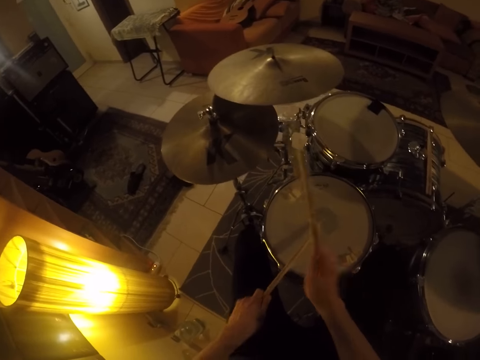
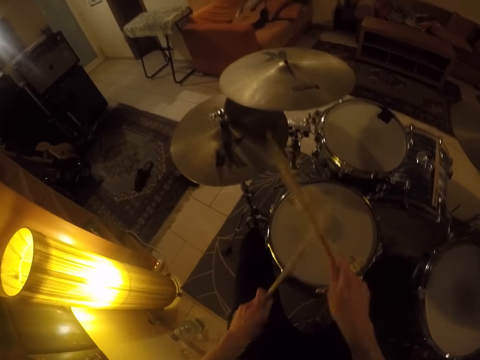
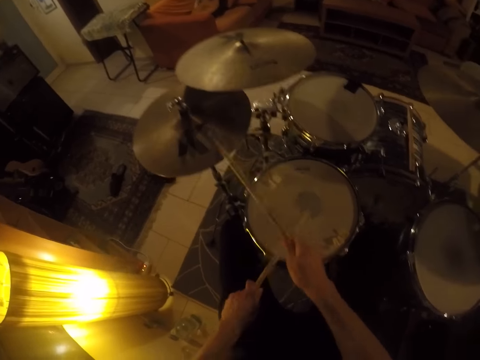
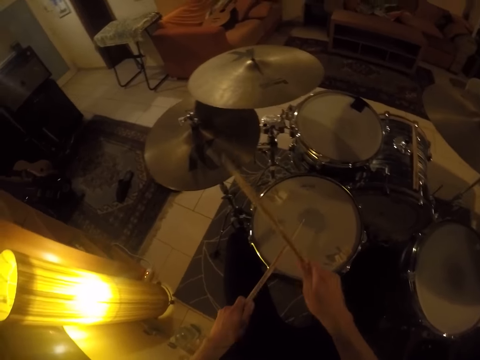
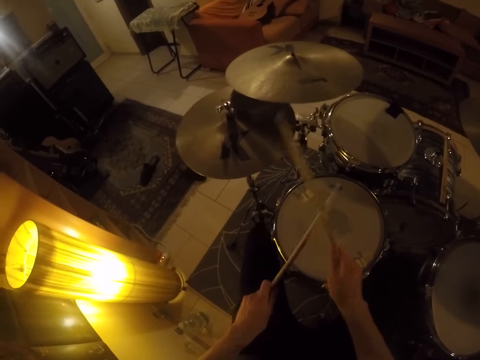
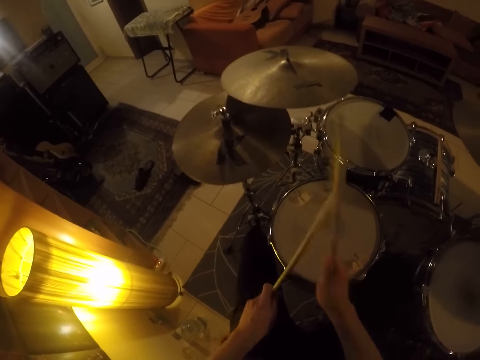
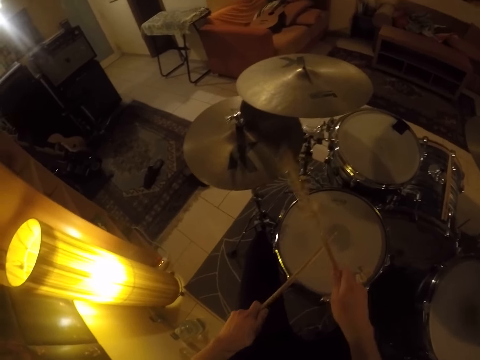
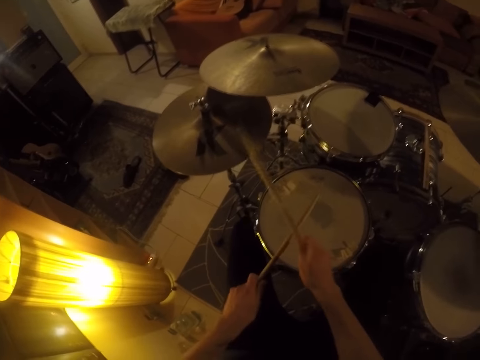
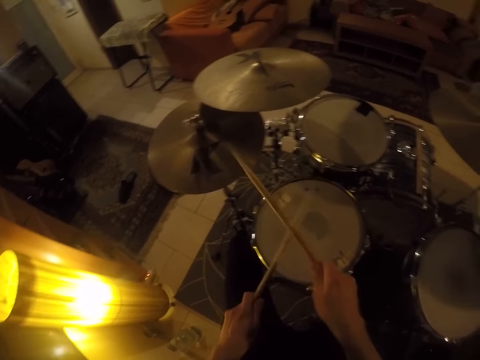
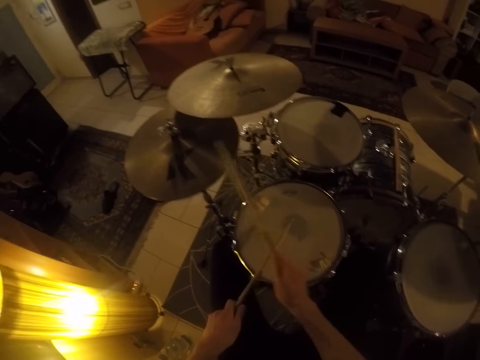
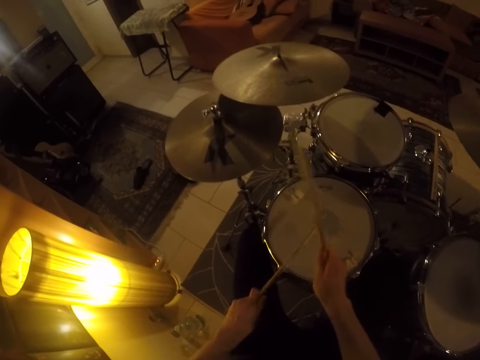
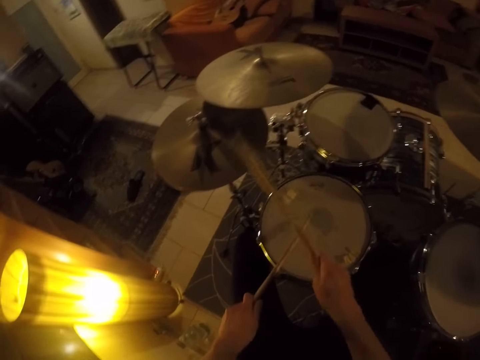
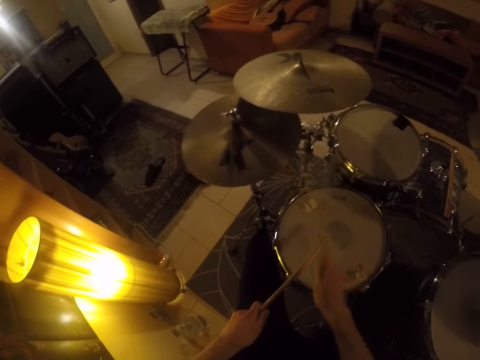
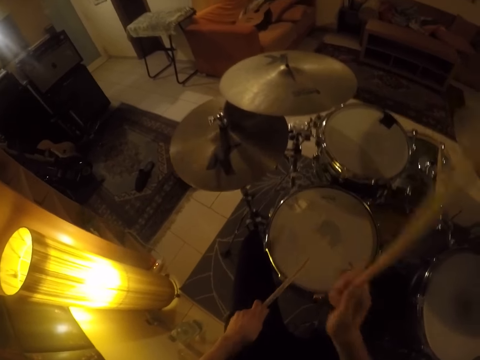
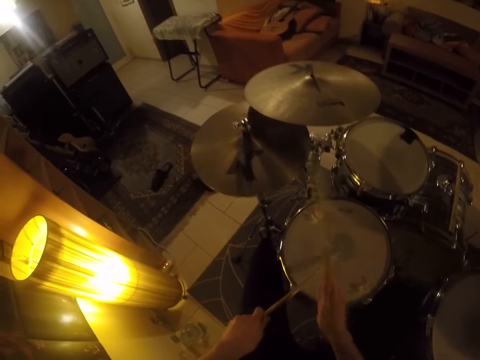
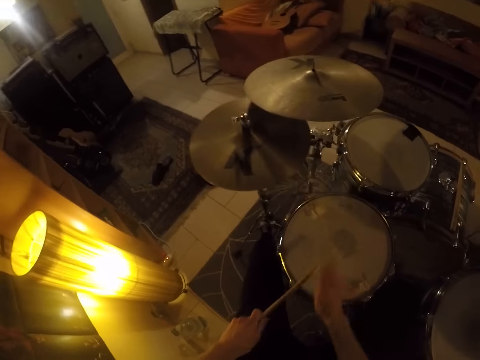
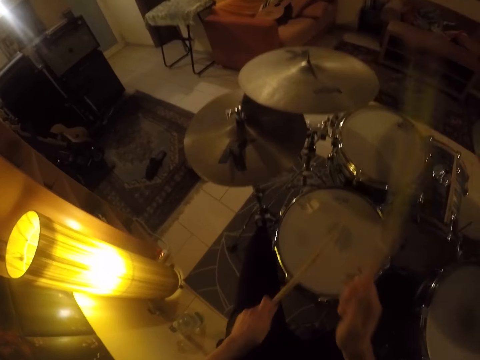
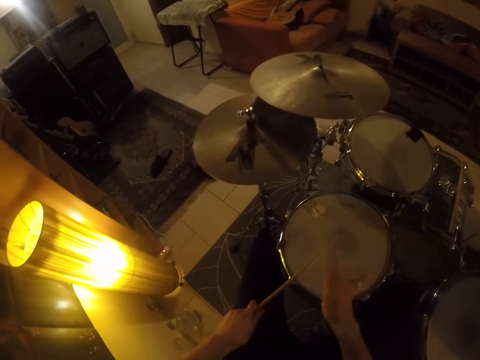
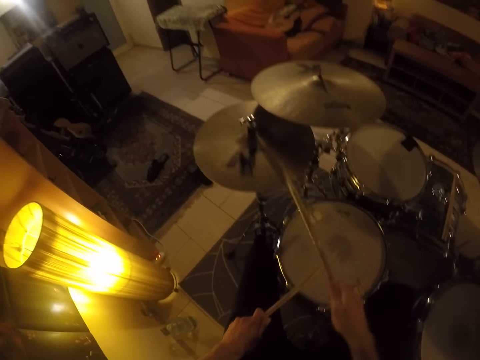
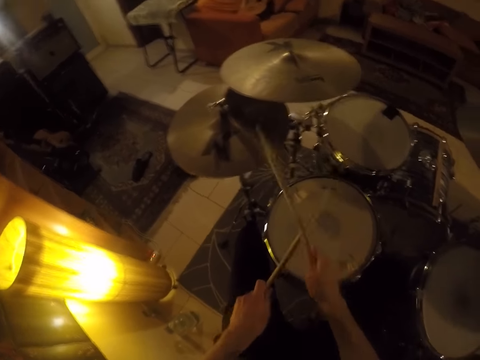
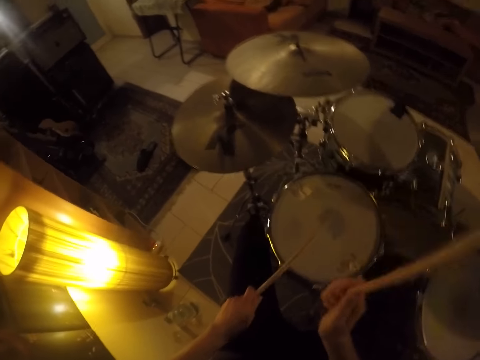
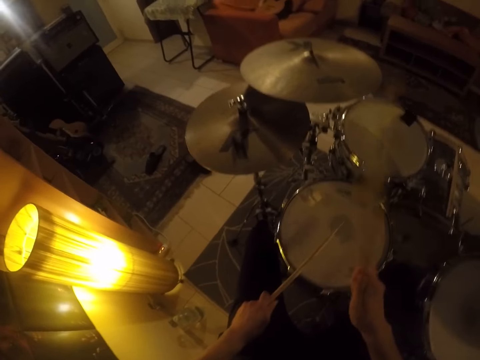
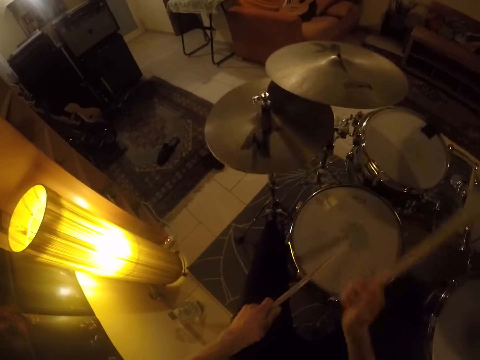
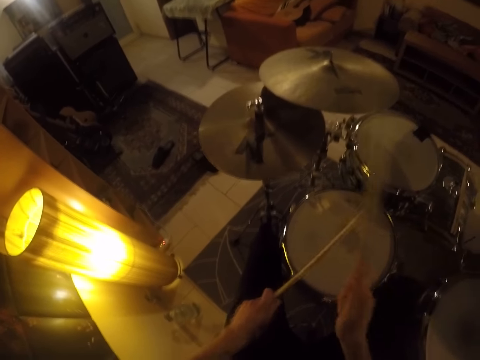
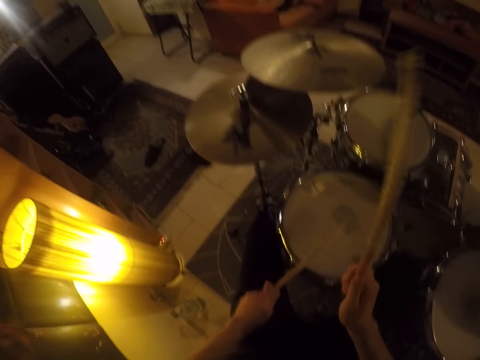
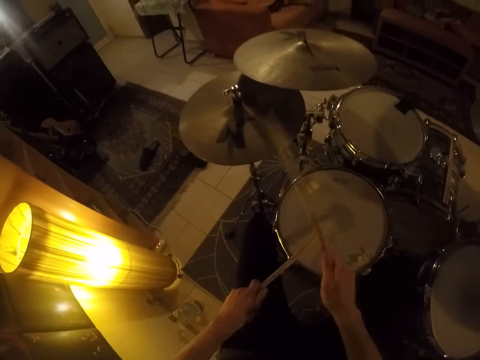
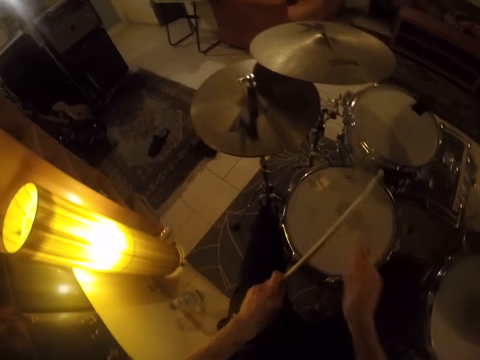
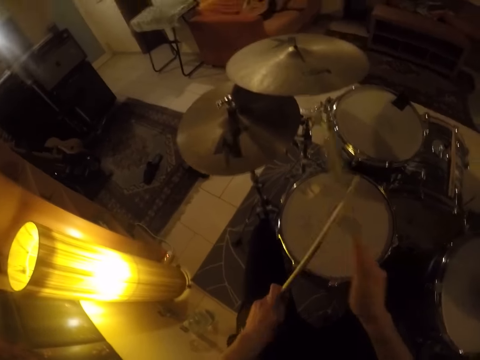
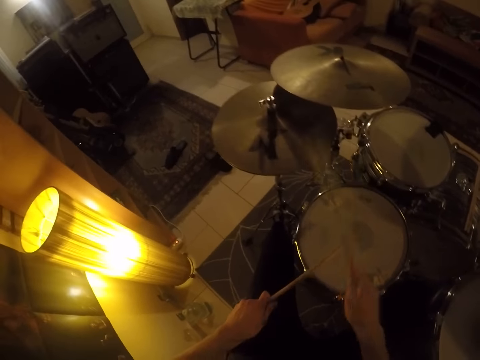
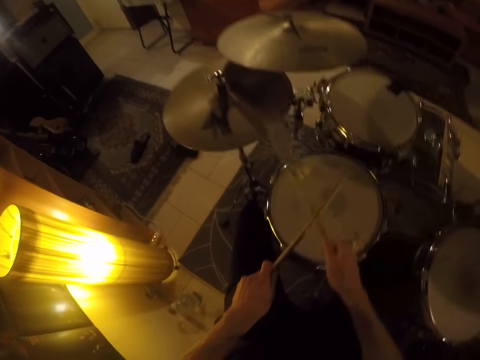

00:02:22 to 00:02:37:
The camera wearer hits a drum. They hit it again. They play the drum repeatedly. They hit the drum. They hit it again.

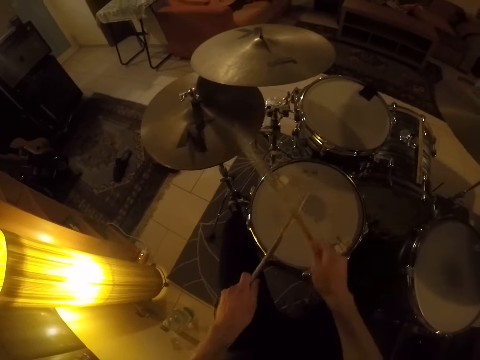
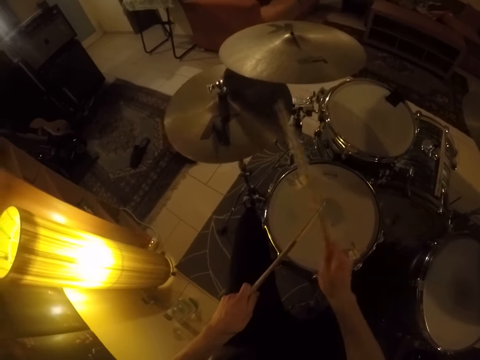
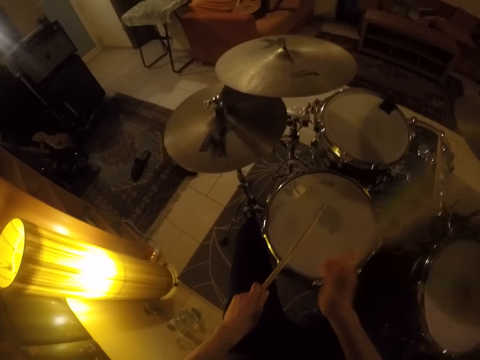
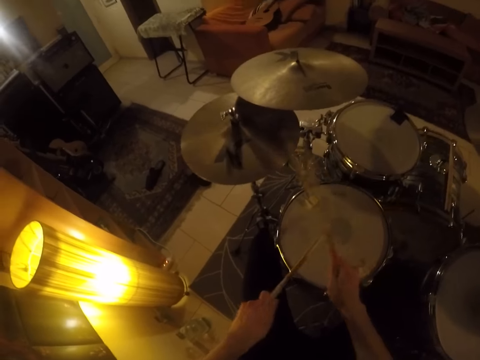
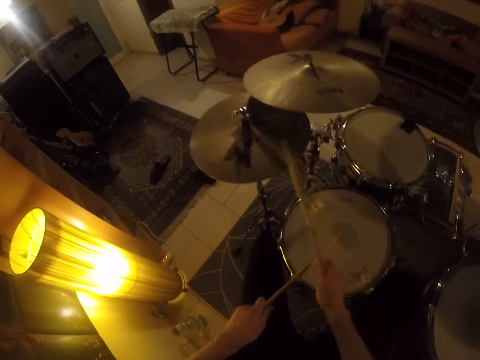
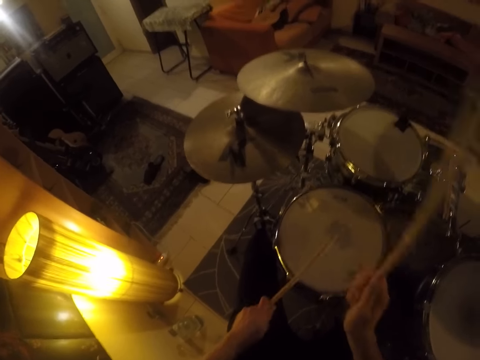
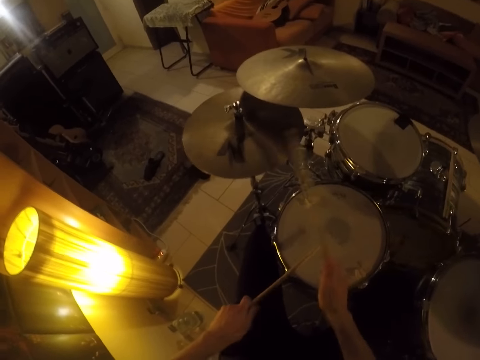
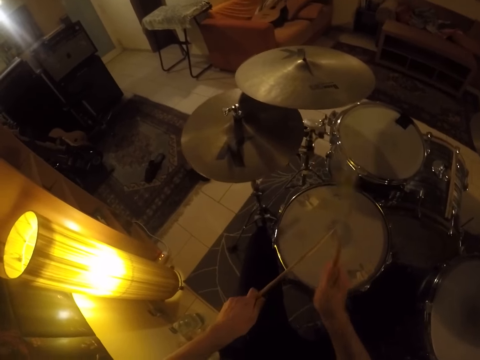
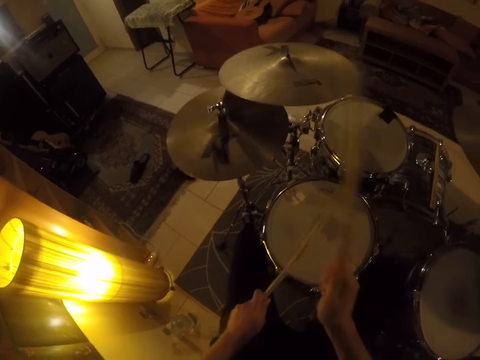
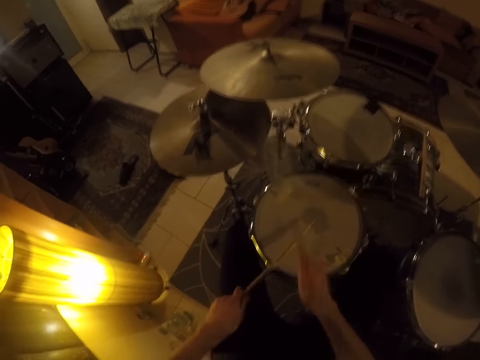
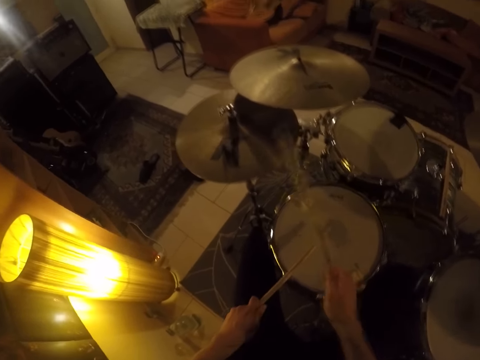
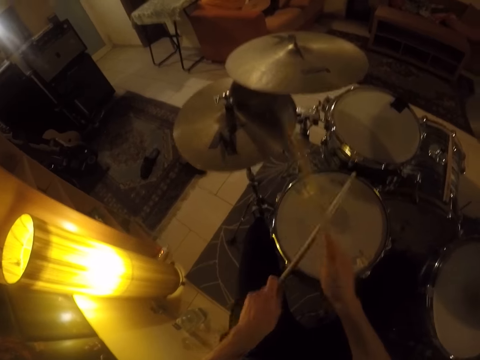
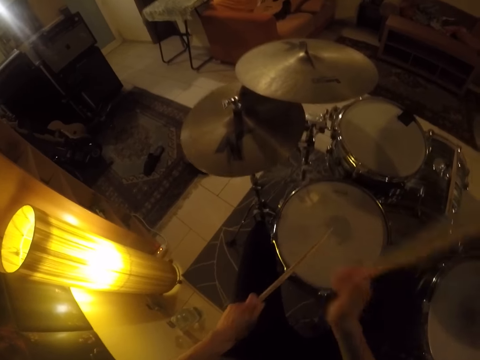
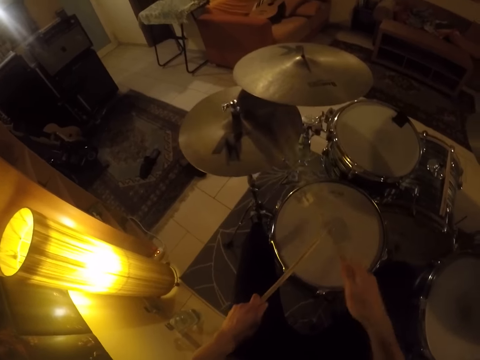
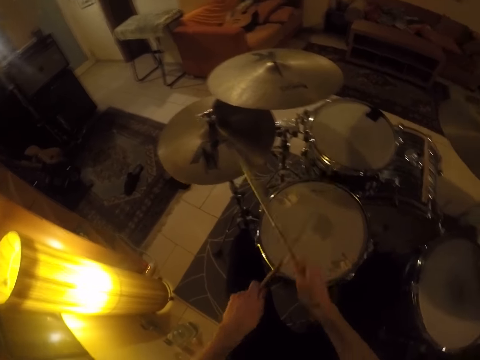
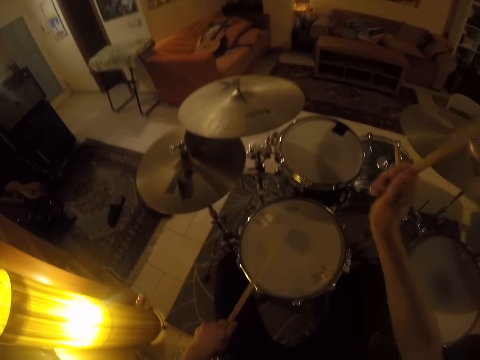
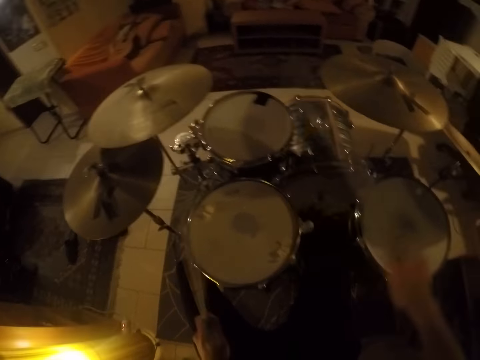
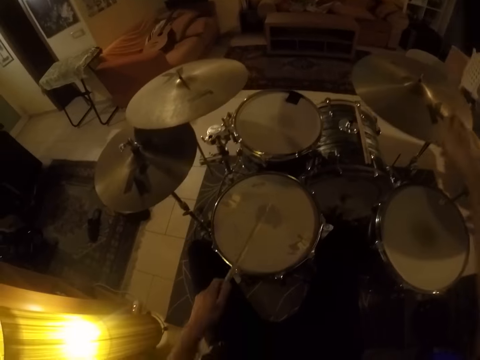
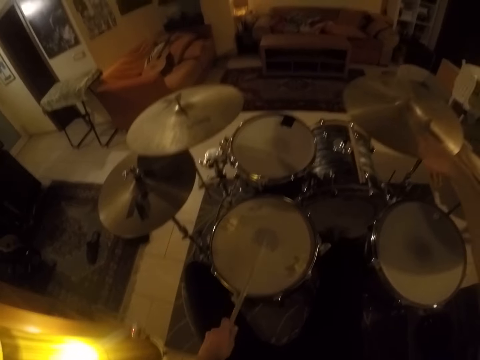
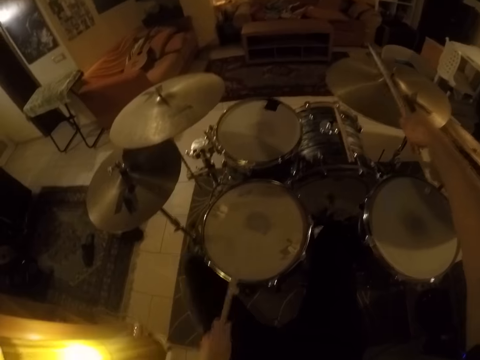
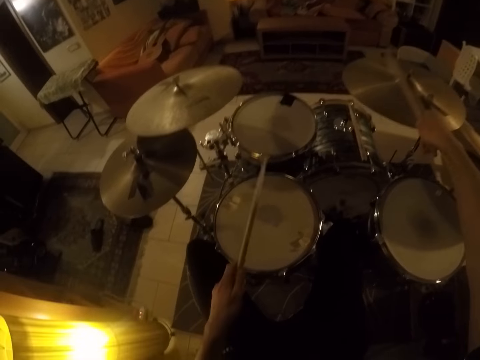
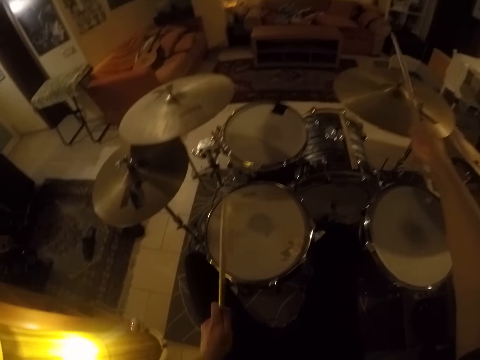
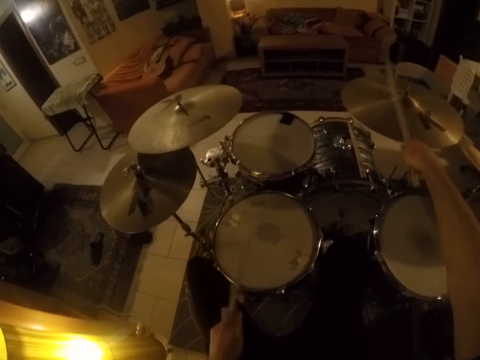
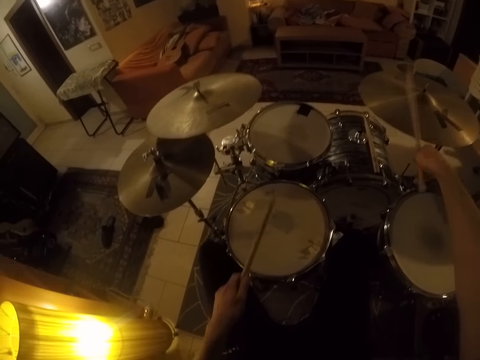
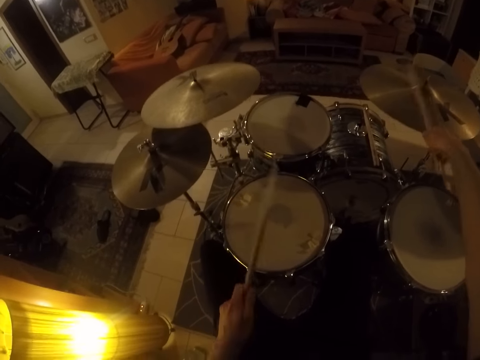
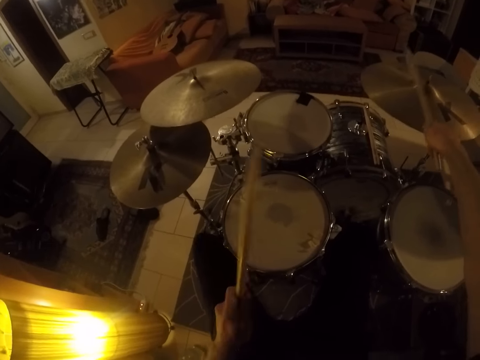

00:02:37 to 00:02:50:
The camera wearer hits a drum. They play the drum. They hit a ride cymbal.
